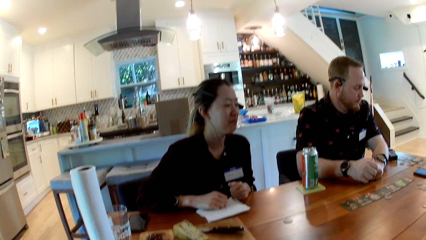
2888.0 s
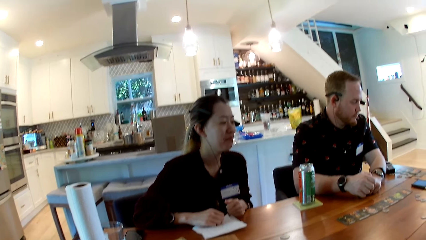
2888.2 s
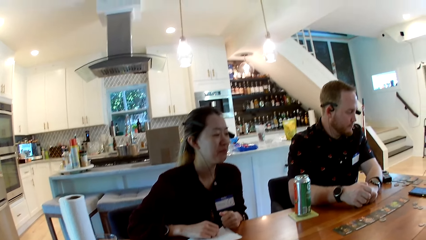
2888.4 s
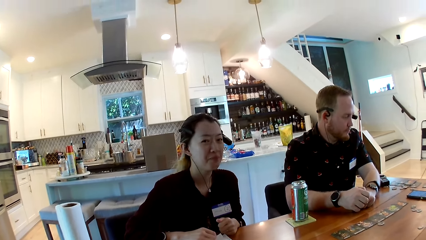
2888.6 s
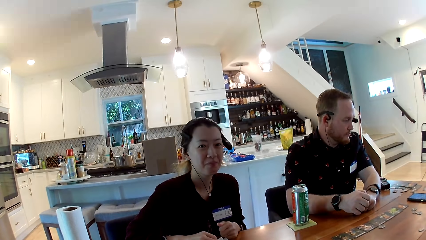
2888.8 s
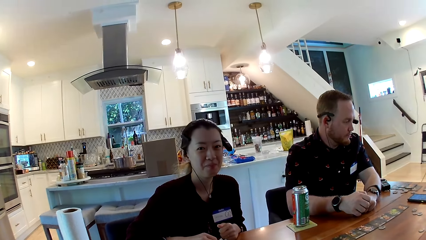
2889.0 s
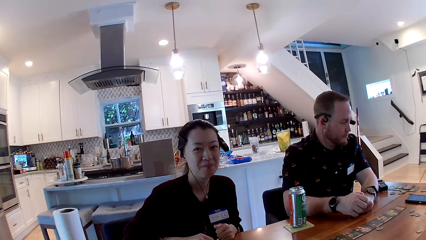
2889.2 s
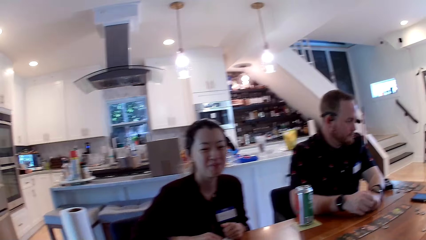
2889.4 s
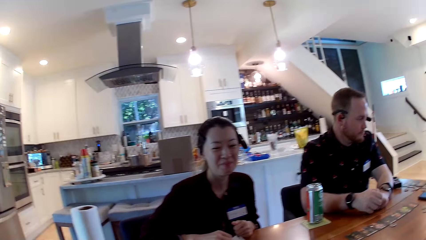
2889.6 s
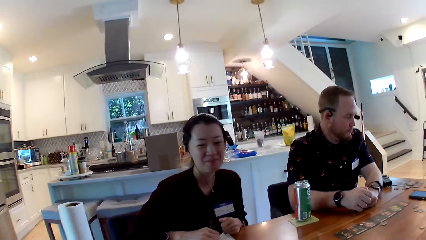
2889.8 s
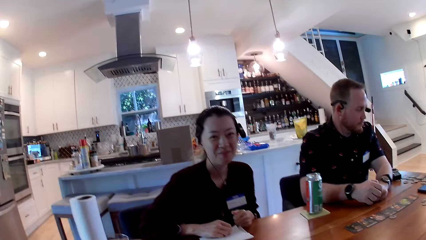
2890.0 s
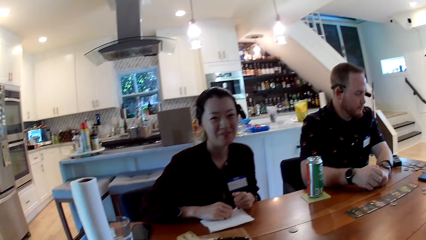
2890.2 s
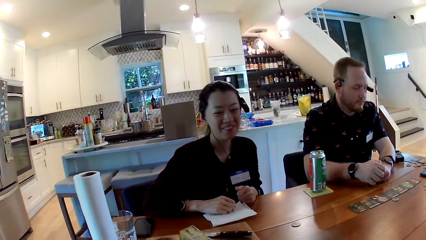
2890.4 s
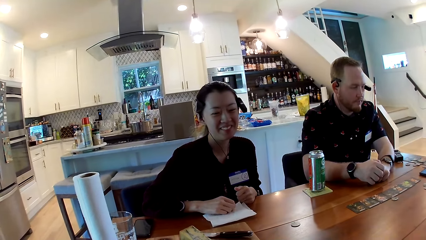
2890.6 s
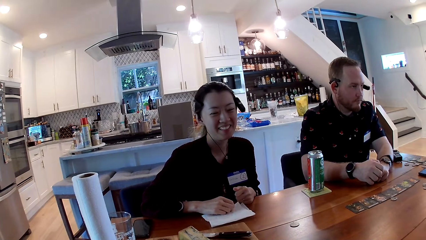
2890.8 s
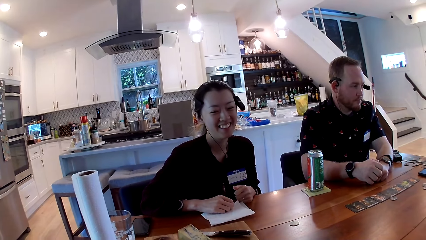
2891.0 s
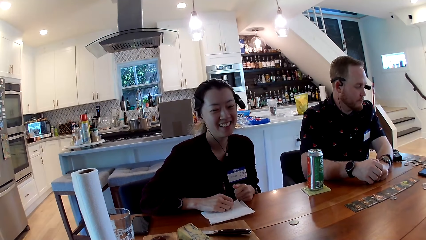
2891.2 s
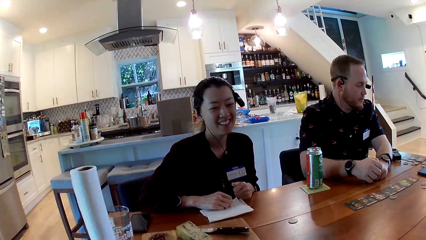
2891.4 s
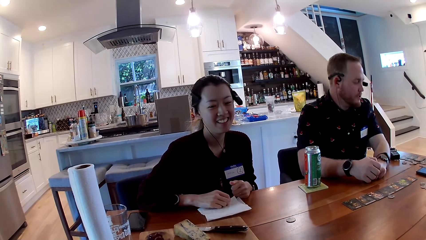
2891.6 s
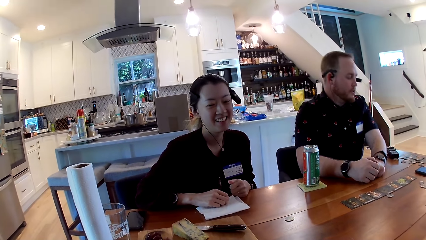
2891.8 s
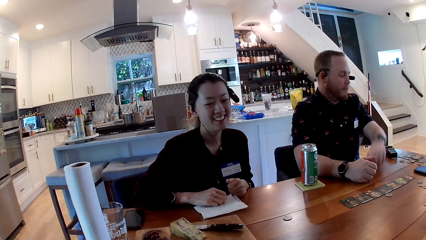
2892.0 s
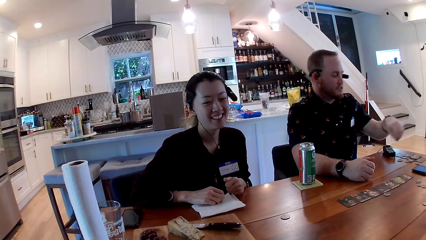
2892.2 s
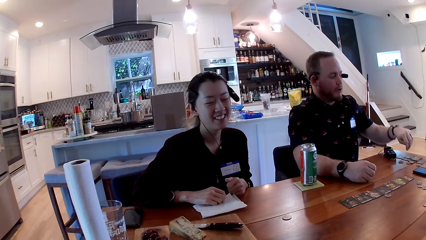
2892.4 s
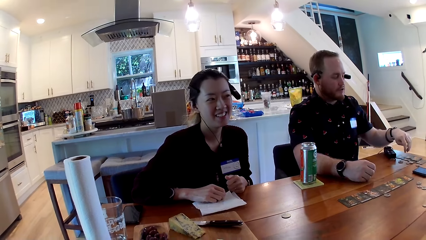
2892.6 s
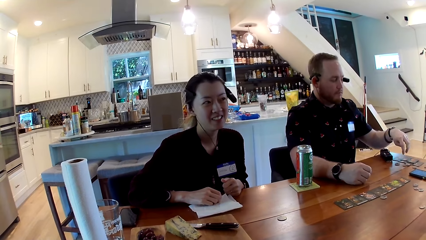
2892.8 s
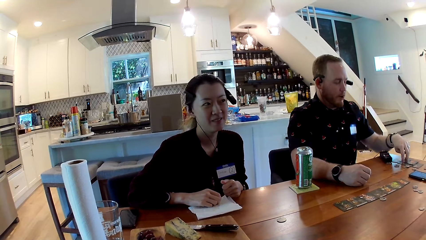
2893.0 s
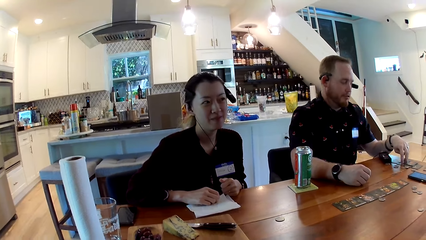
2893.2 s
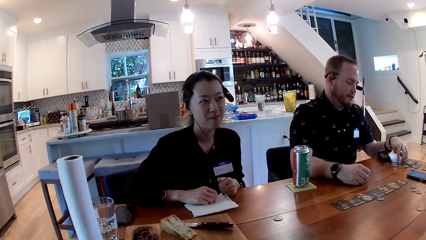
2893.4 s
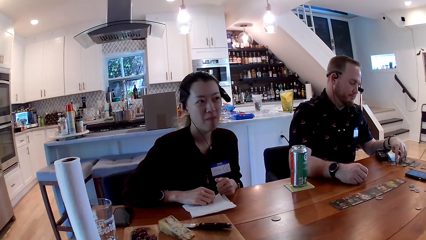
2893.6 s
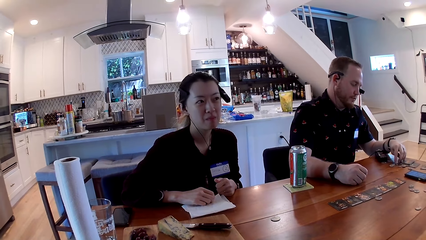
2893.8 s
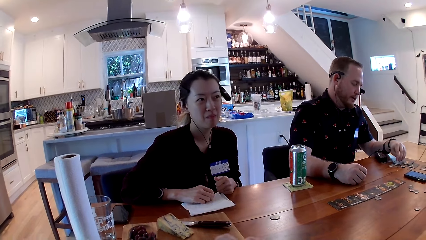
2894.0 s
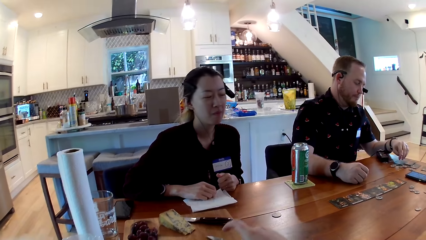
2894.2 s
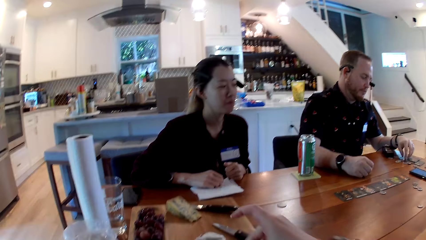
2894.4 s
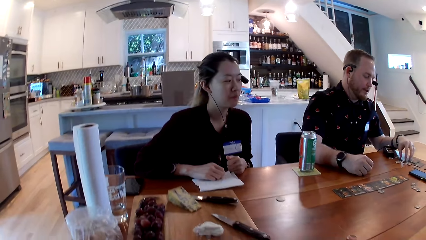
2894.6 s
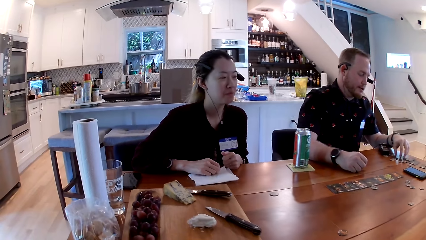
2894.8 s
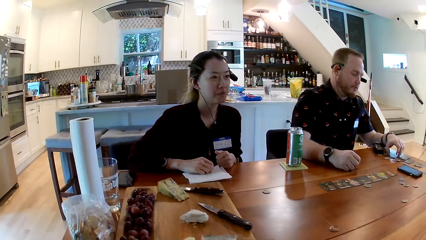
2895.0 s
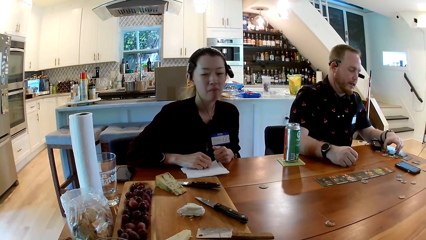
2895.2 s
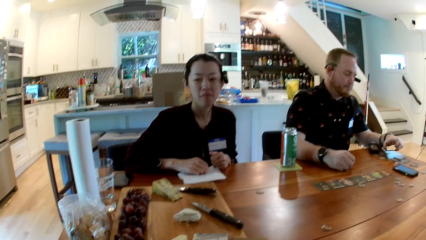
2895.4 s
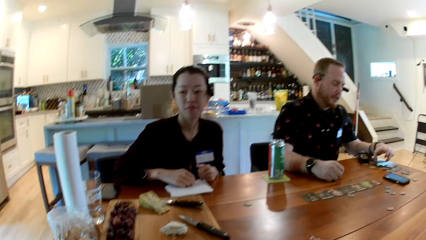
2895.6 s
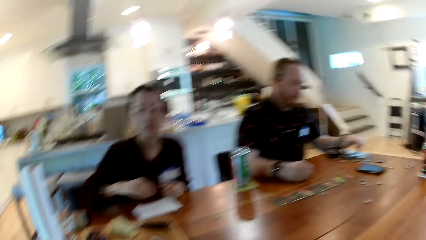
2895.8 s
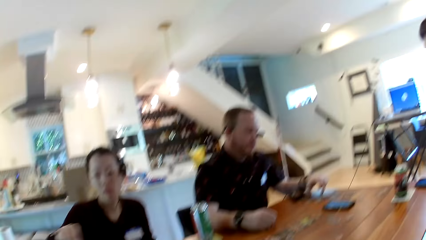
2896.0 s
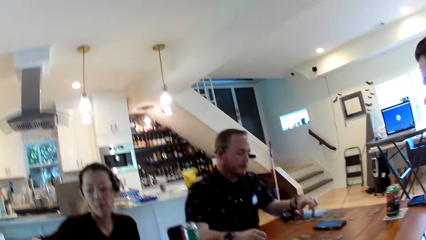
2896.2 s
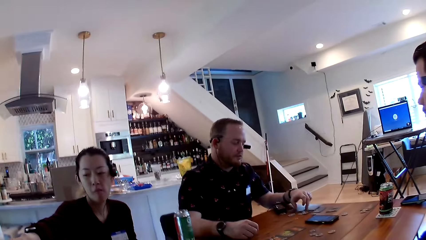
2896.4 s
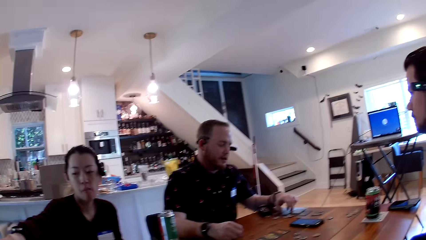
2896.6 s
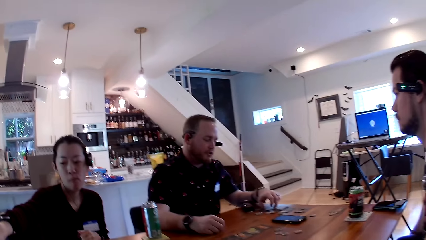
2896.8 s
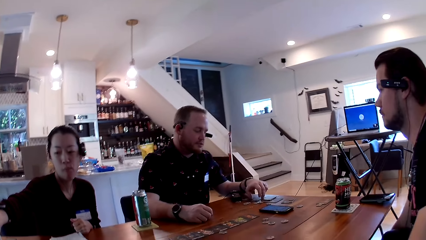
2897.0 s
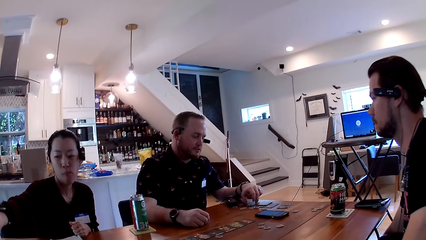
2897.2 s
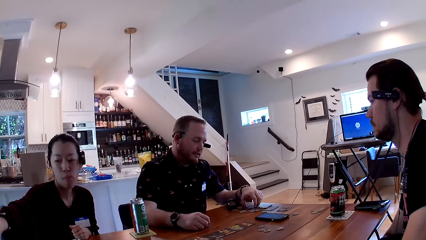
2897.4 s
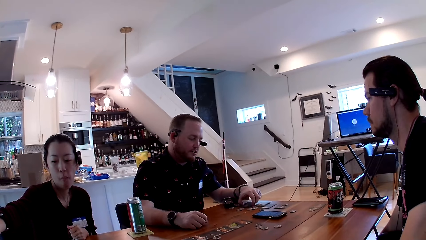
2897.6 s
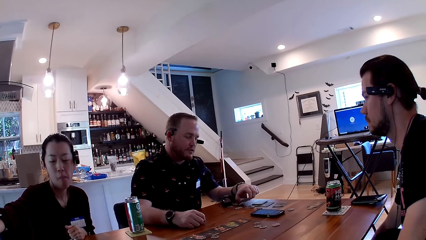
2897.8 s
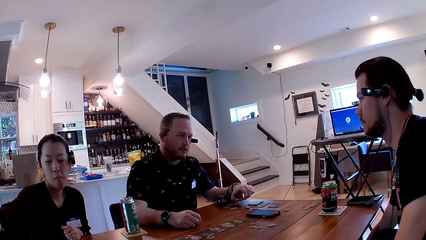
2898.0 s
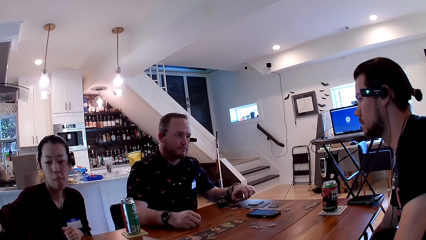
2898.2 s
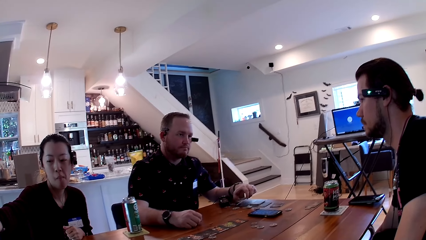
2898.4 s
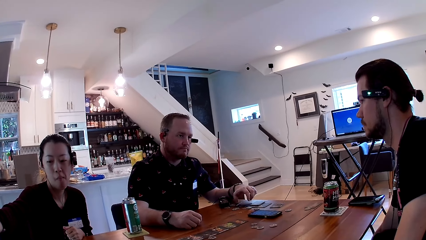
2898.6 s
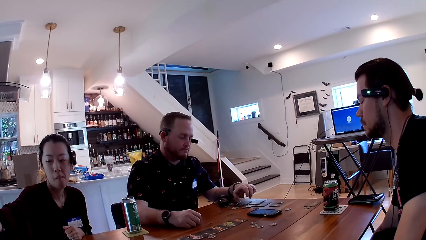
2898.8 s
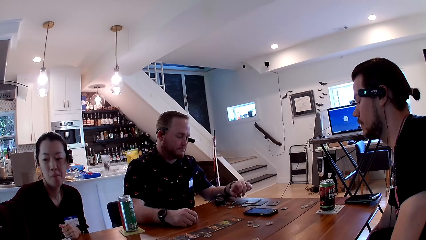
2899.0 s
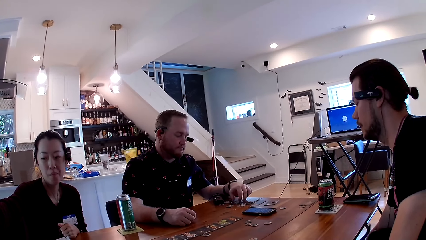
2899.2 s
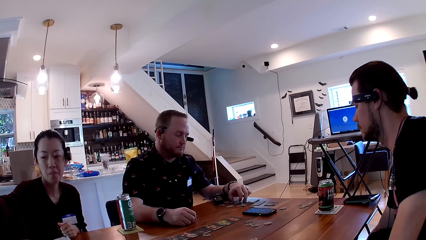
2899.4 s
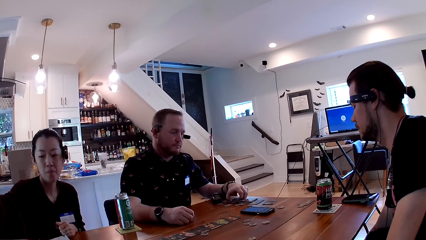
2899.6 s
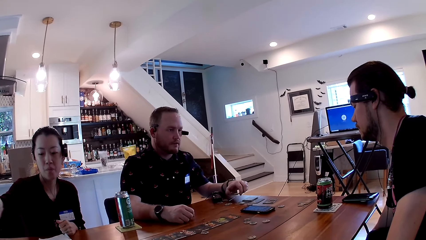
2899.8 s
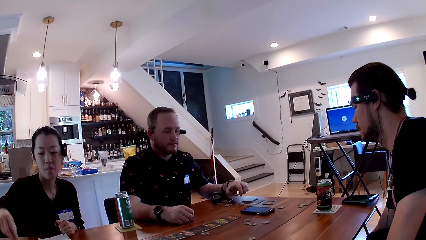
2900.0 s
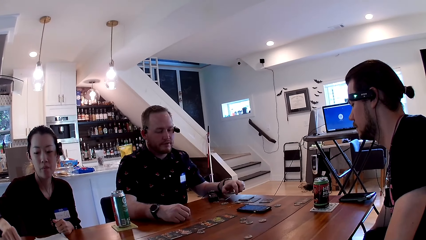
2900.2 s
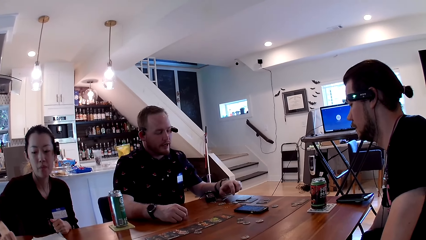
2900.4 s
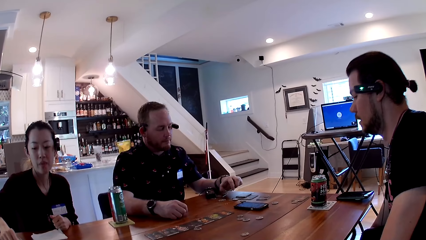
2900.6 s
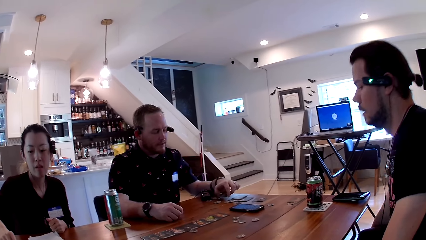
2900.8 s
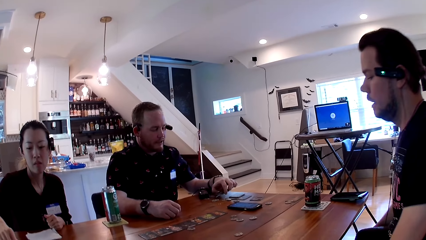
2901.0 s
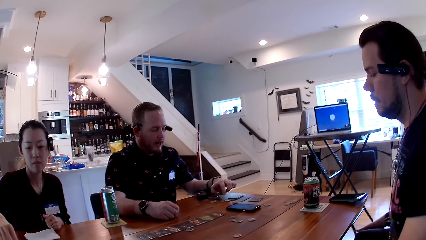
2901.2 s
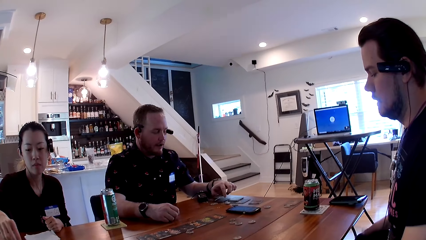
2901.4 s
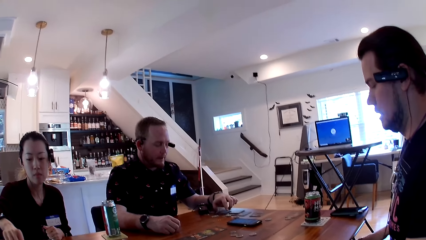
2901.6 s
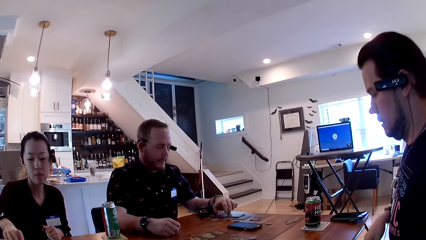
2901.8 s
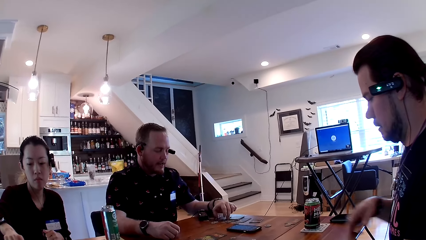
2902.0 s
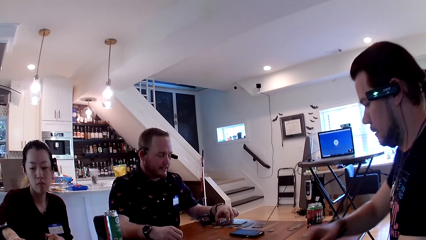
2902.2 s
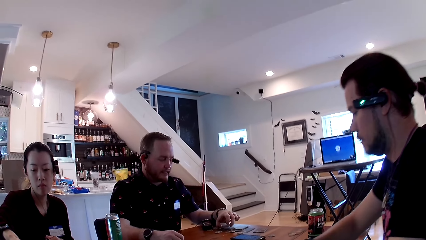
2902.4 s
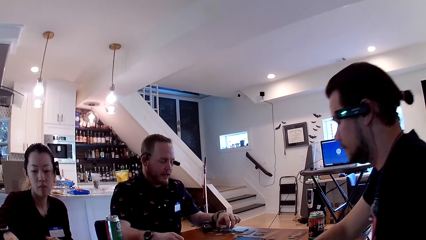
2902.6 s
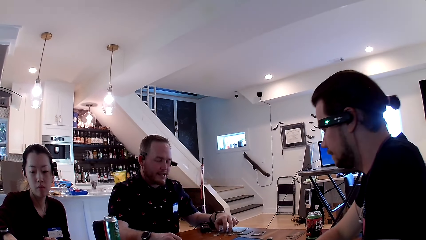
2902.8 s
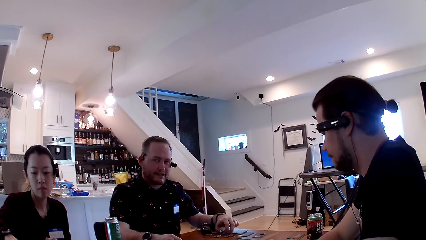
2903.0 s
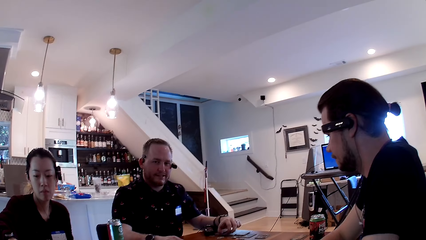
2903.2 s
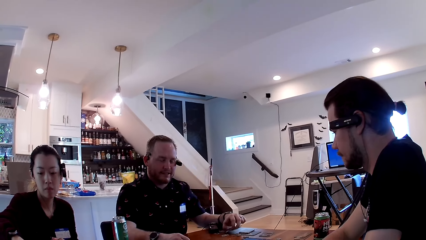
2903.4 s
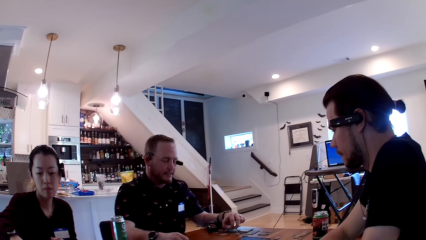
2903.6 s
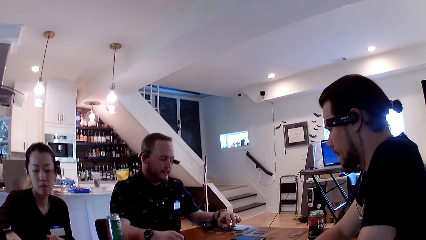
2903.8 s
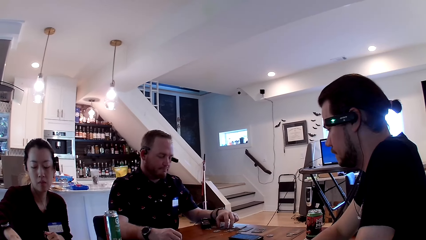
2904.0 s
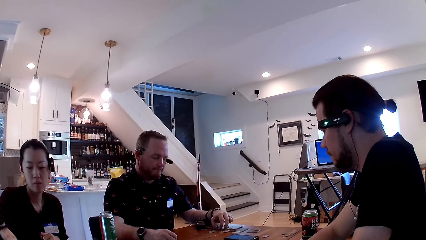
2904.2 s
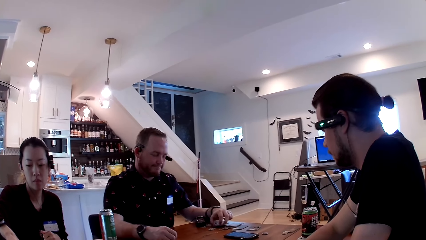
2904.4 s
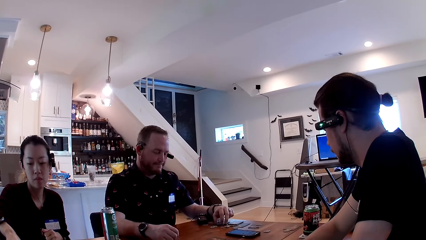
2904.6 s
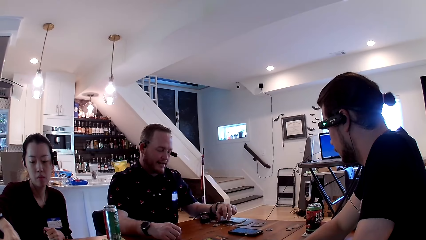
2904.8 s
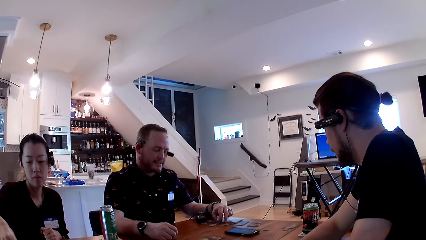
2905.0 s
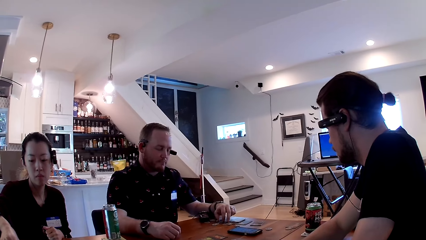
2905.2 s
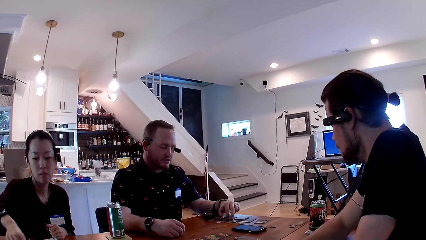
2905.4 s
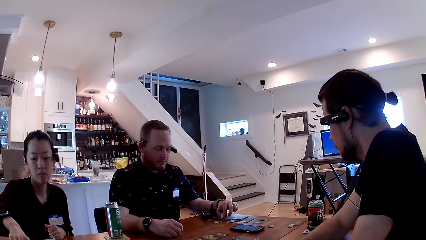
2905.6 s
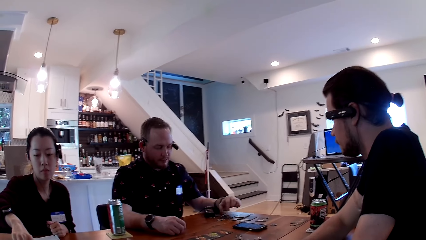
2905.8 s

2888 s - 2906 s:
A man interacts with another man. The first man converses with a woman. The other man places his right hand on a card. The other man converses with the first man. The other man picks up the card with his left hand and drops the card with his left hand. He picks up the cards with his left hand. The woman picks cookies from a packet. The camera wearer looks at the first man. The other man drops the cards with his left hand and picks up the card with his left hand. The first man converses with the other man. The other man drops the cards with his left hand and fiddles the cards with his left hand. The first man places his left hand on the table. The camera wearer interacts with the first man and the other man. They converse with the other man.
